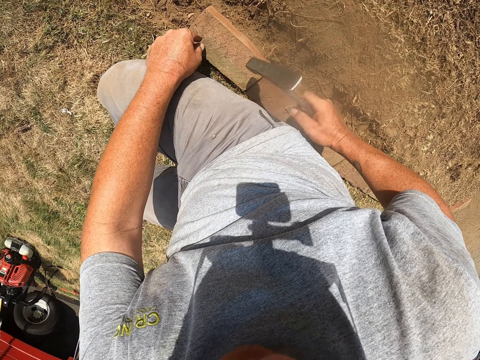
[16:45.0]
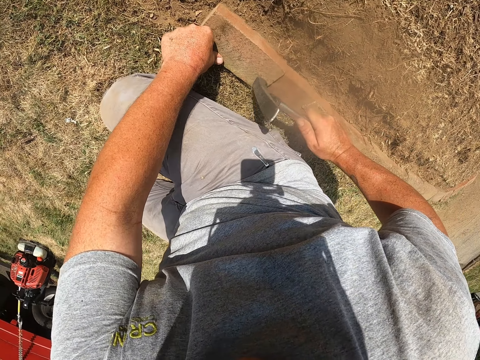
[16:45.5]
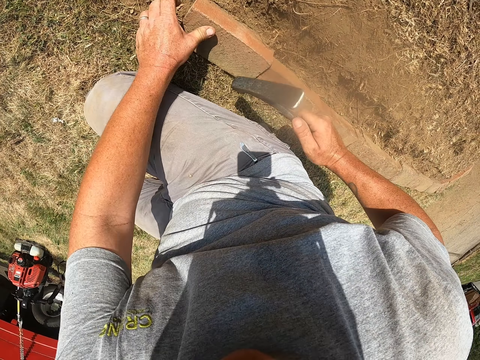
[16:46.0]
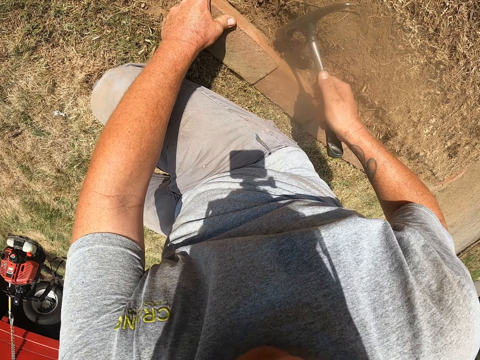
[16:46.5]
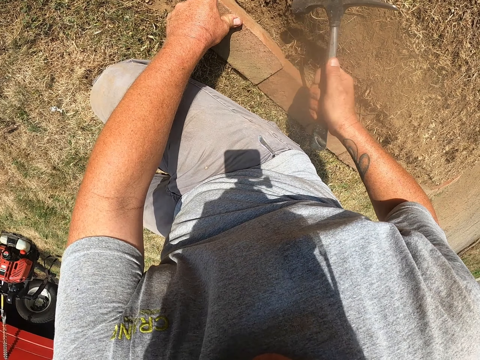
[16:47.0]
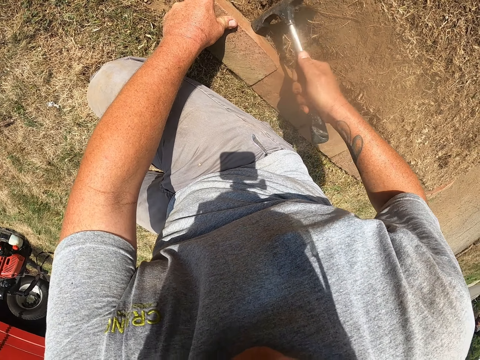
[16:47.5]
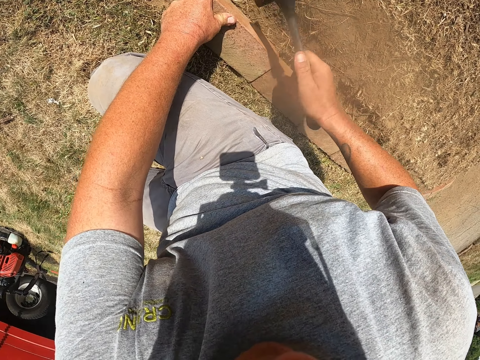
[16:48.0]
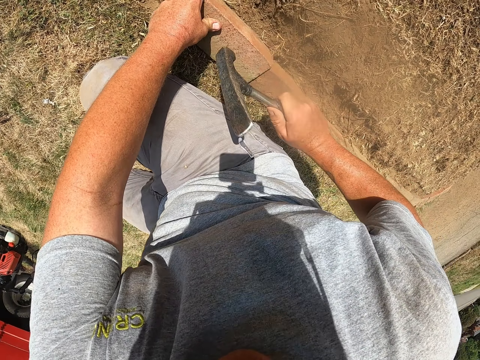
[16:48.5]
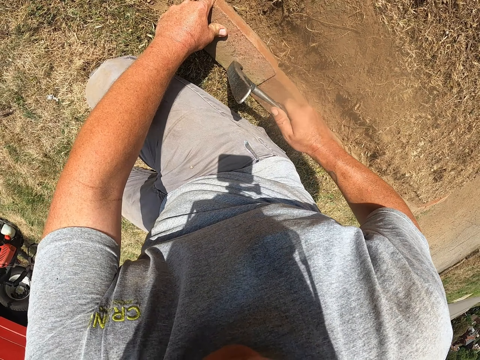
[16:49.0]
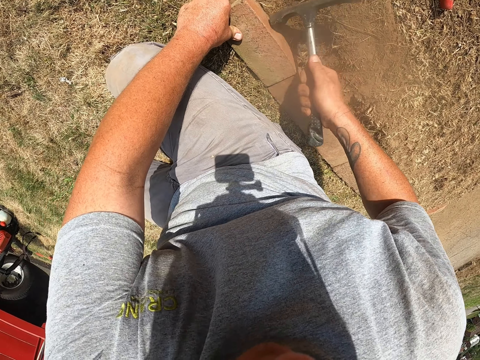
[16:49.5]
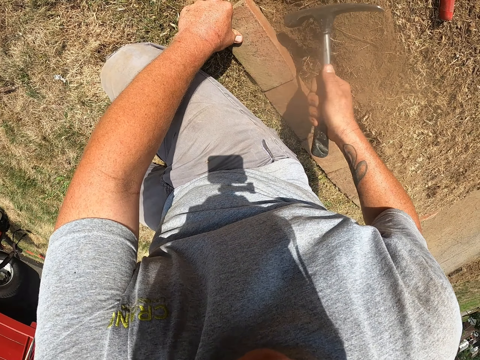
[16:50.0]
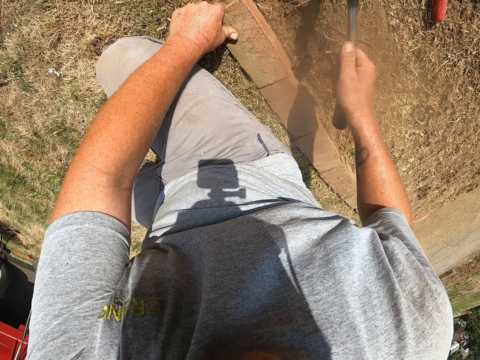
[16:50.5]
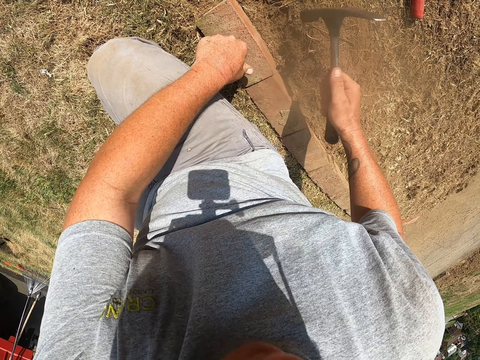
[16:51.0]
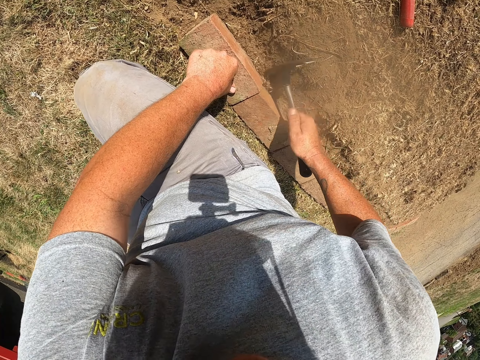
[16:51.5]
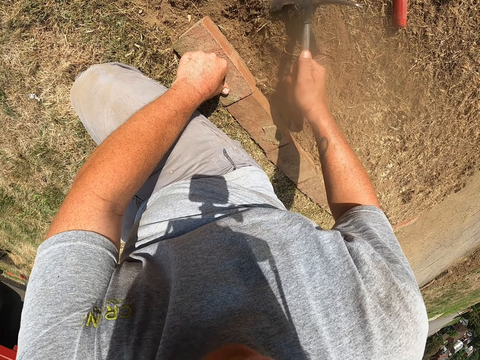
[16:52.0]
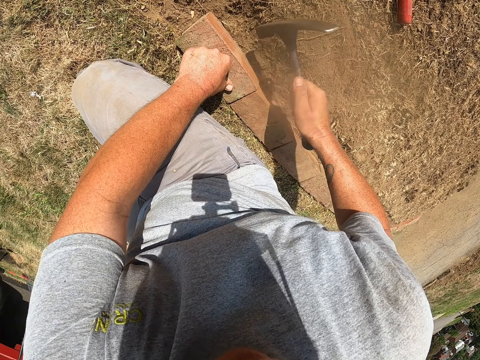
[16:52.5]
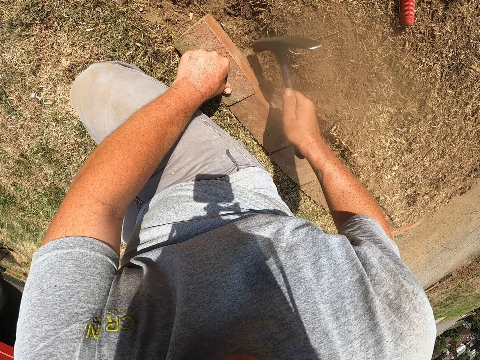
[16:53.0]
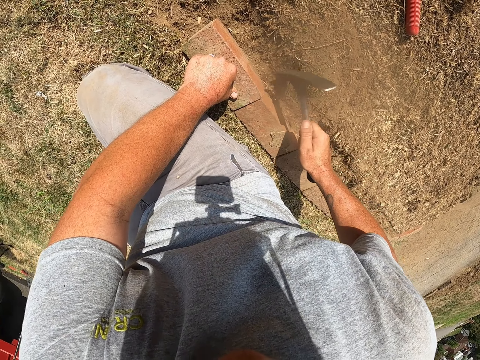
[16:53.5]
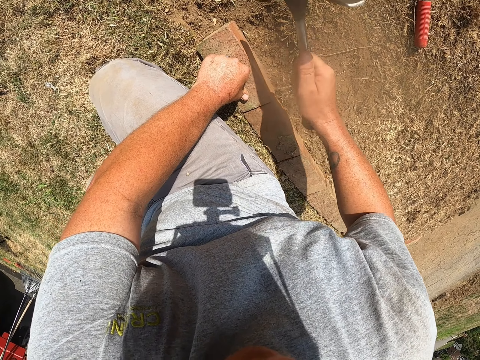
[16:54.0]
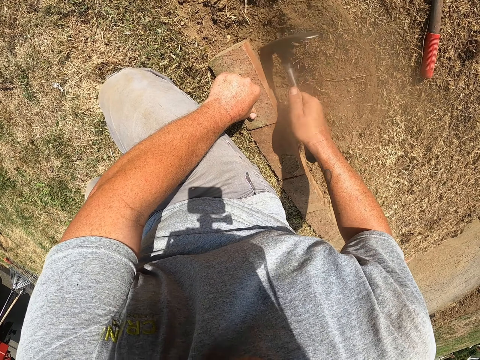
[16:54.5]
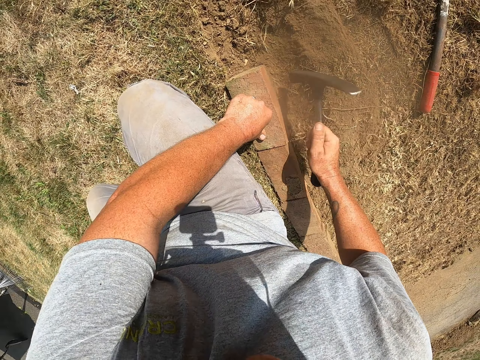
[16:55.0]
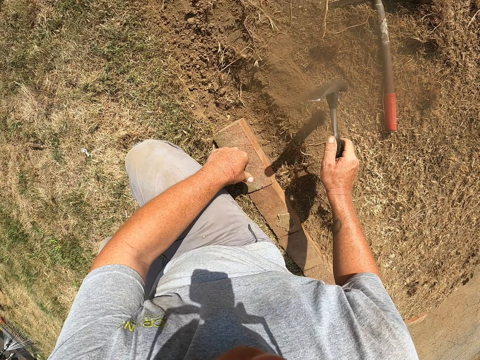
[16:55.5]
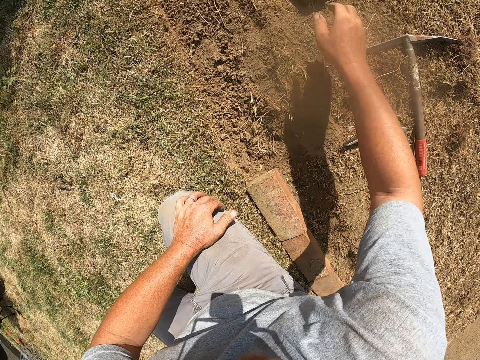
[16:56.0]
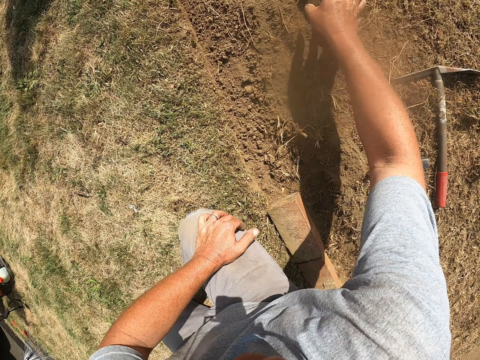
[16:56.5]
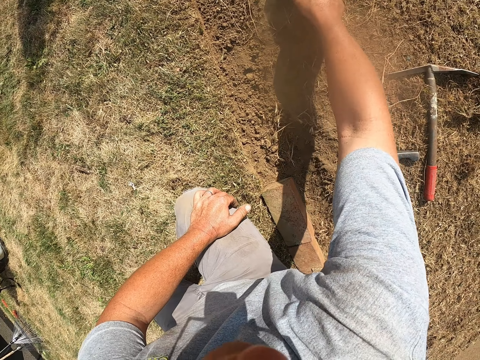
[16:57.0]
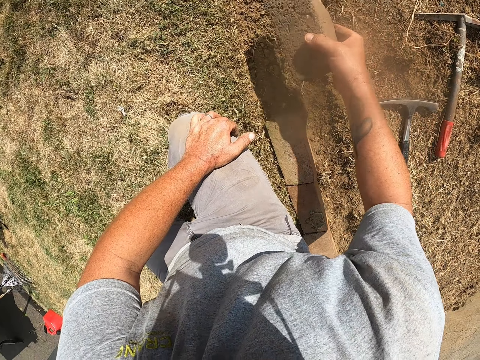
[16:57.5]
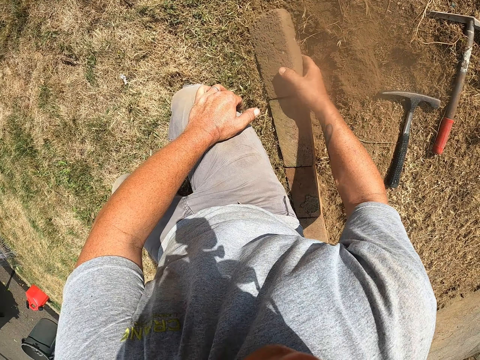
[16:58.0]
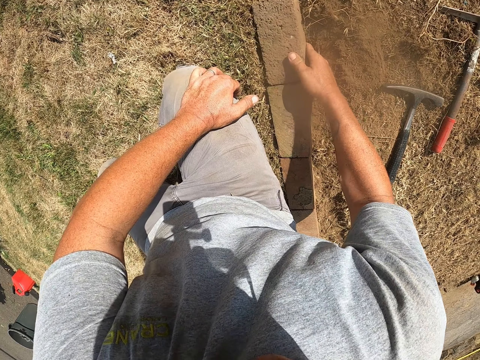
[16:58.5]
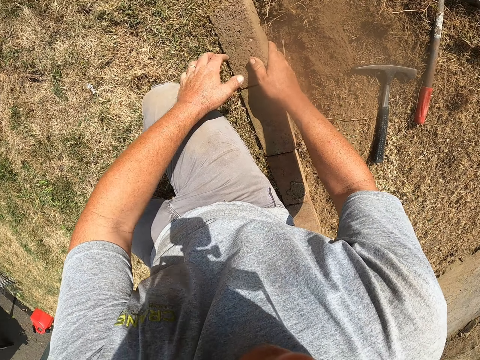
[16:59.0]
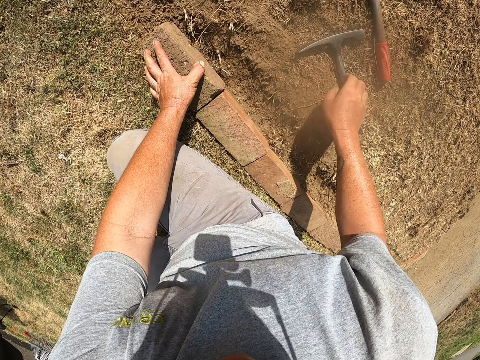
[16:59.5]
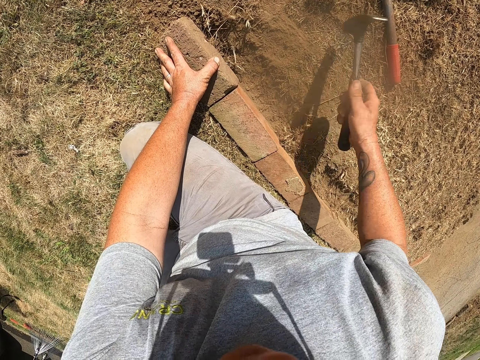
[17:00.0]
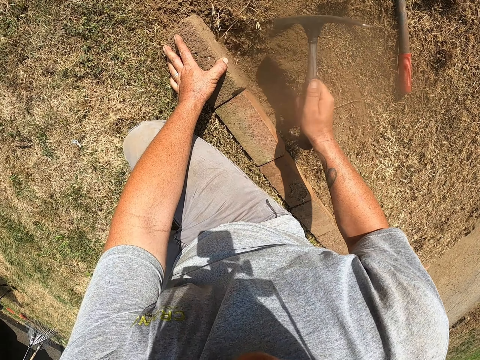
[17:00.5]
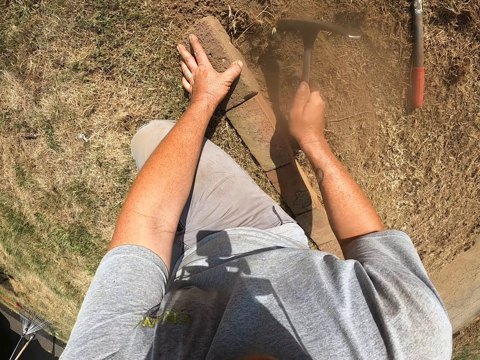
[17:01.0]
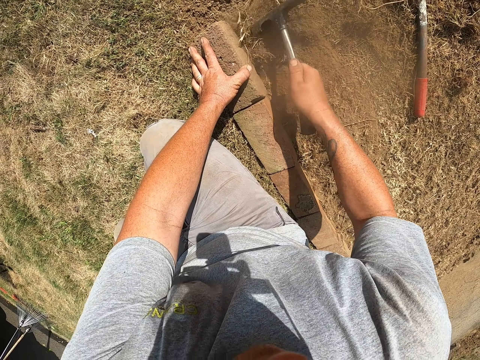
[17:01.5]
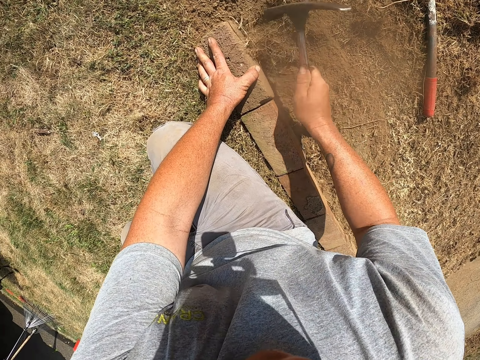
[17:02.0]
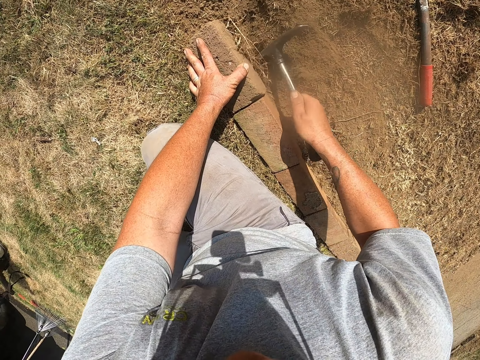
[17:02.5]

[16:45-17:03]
The camera wearer hits a brick. He holds the brick and hits the brick. He holds the brick. He digs the brick. He throws a mattock on the floor. He picks up the brick with his right hand. He lays the brick on the ground. He holds the brick. He picks up the mattock on the floor. He hits the brick with the mattock on his right hand. He digs the ground.

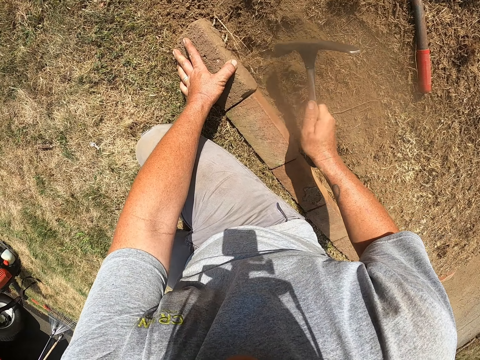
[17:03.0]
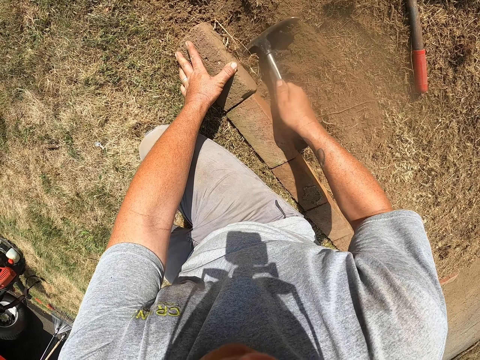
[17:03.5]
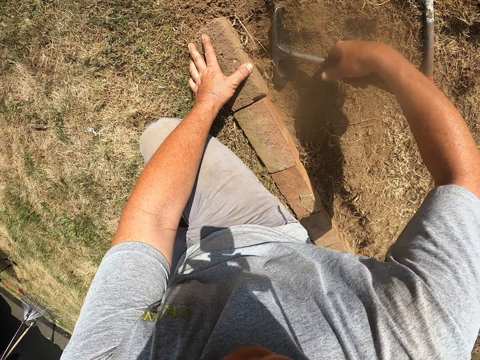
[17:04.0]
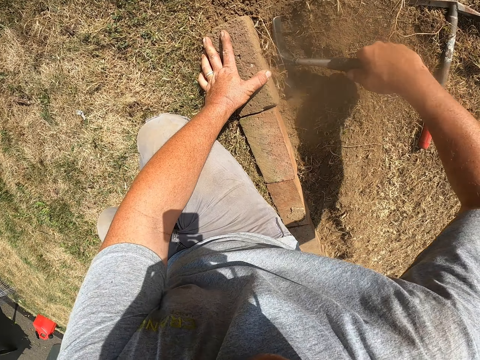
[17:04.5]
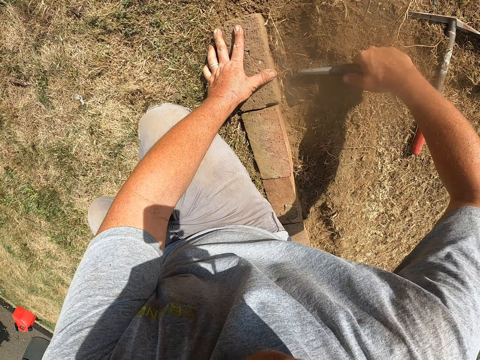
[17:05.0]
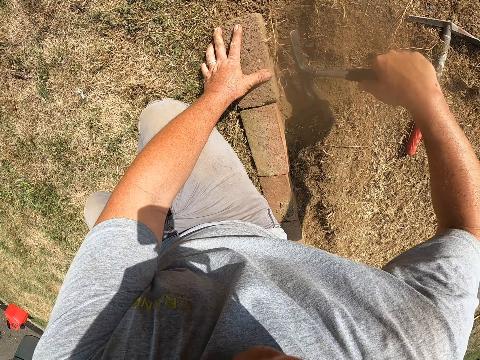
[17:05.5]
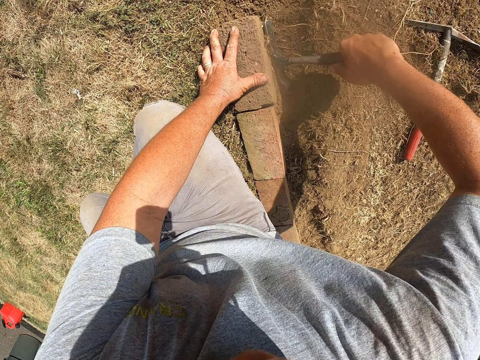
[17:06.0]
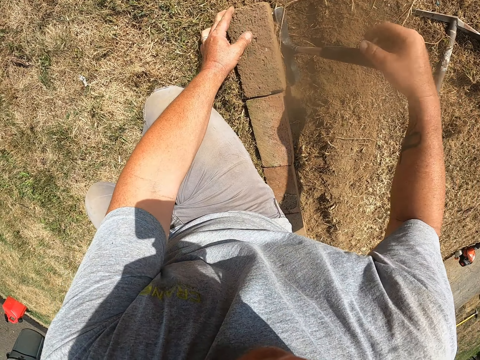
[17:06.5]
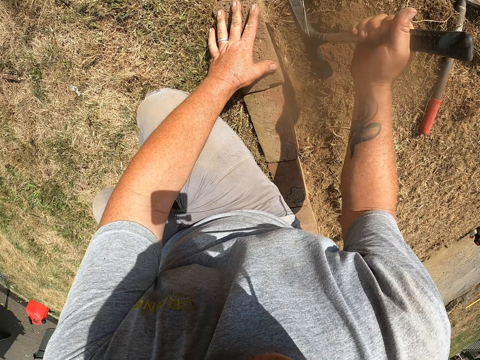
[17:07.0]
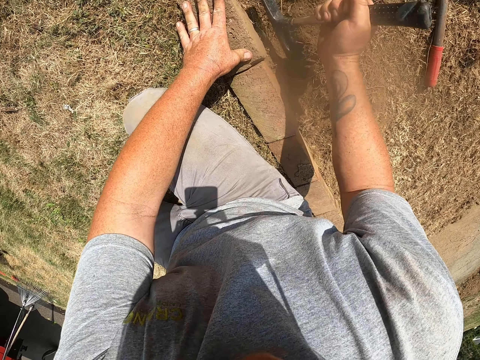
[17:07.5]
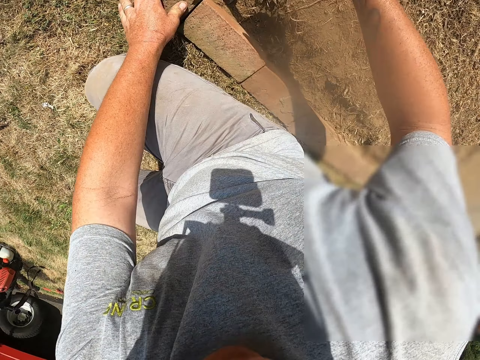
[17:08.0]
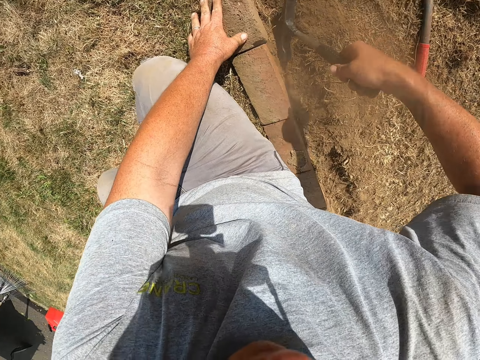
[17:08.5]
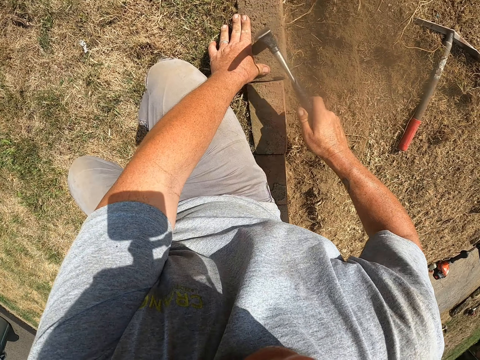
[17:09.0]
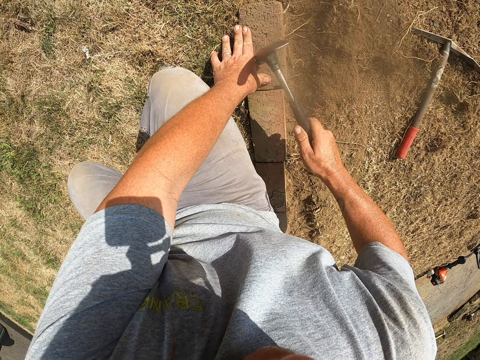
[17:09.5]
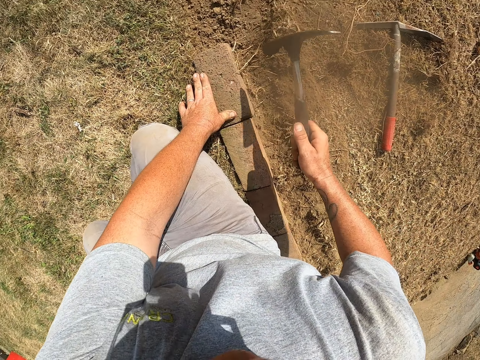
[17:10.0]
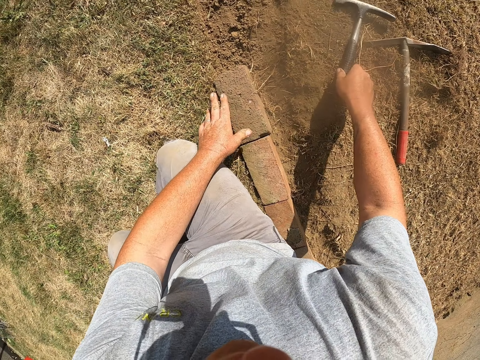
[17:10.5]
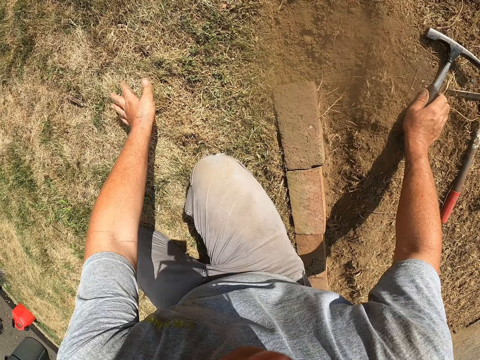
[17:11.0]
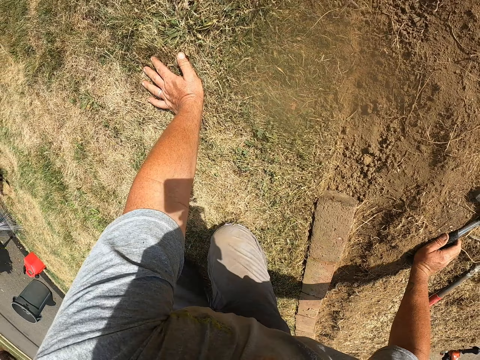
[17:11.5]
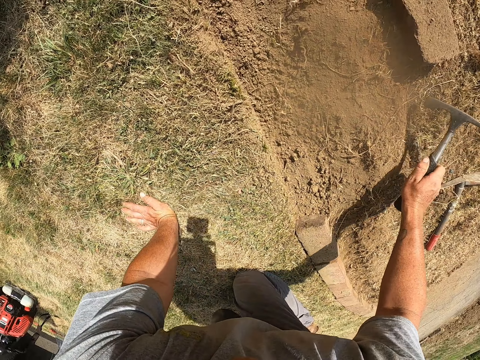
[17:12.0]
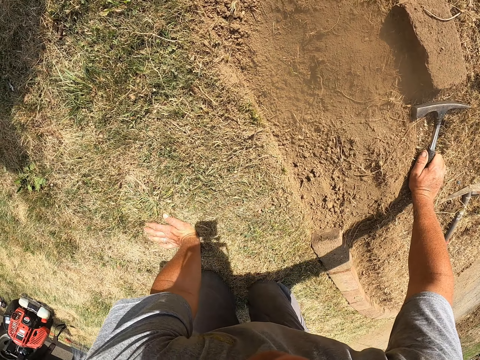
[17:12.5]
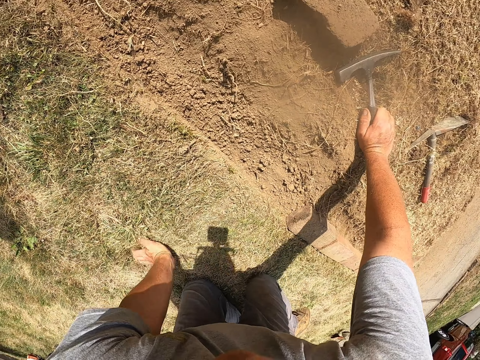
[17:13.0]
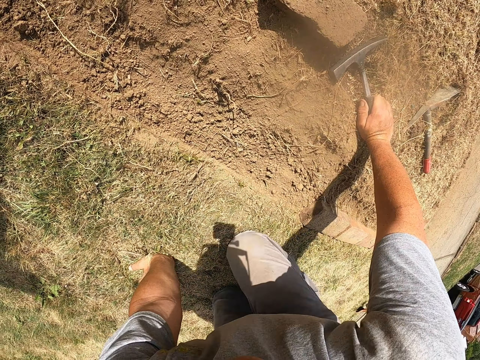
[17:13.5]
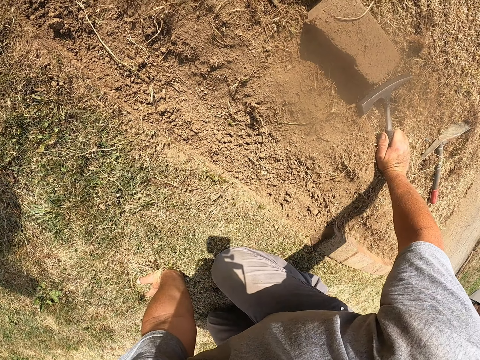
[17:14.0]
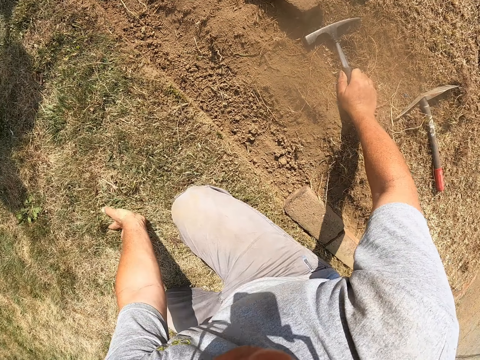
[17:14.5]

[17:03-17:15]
The camera wearer hits a brick. They throw a mattock or weeding tool on the floor. They hold the ground. They lift the weeding tool and drop the weeding tool.
